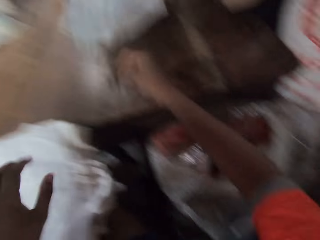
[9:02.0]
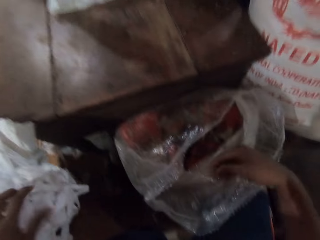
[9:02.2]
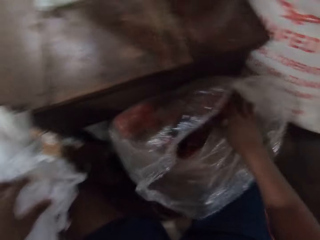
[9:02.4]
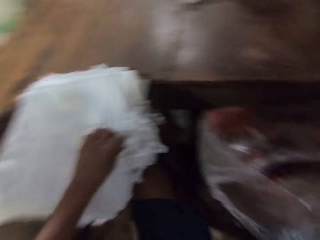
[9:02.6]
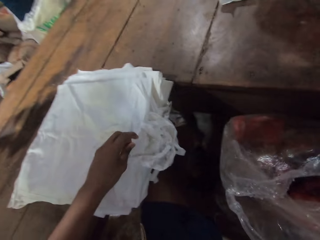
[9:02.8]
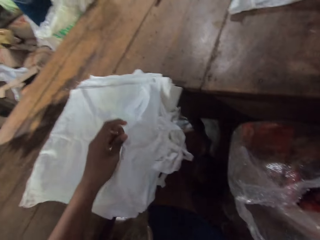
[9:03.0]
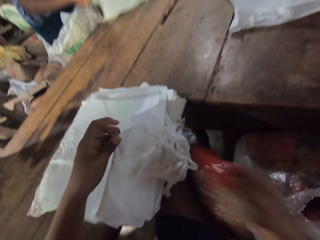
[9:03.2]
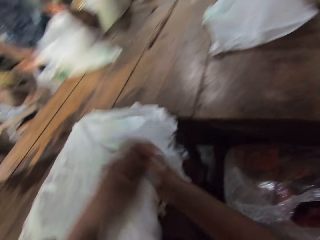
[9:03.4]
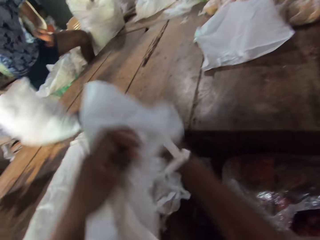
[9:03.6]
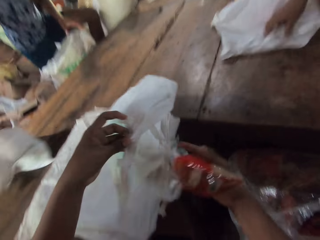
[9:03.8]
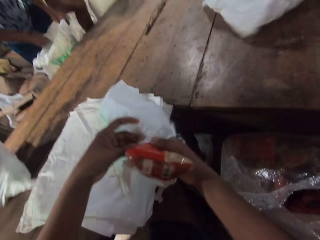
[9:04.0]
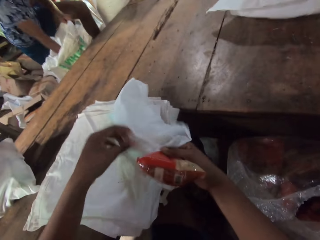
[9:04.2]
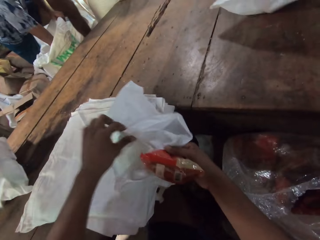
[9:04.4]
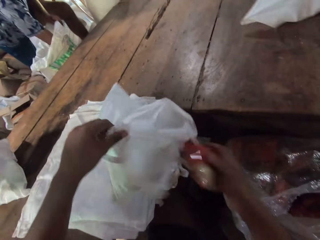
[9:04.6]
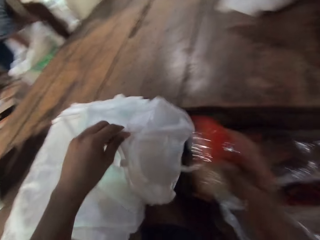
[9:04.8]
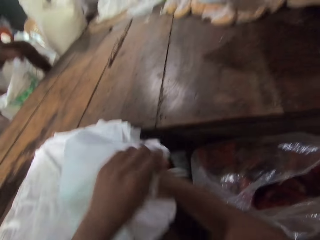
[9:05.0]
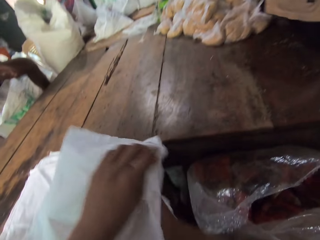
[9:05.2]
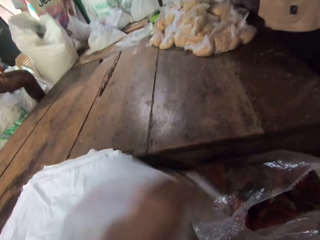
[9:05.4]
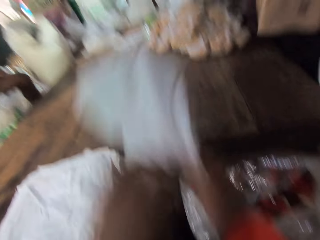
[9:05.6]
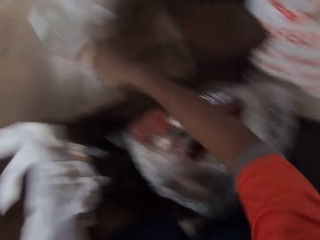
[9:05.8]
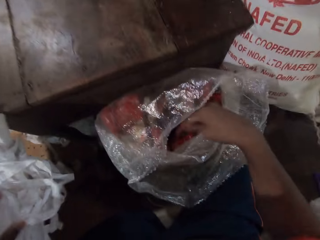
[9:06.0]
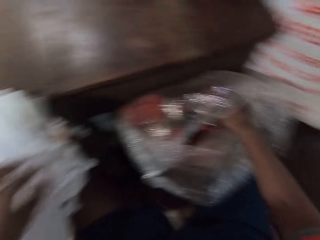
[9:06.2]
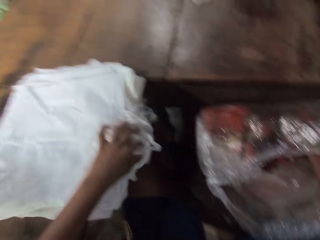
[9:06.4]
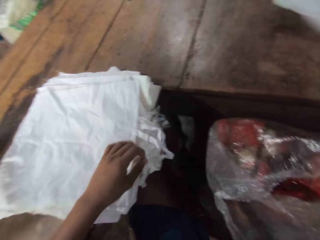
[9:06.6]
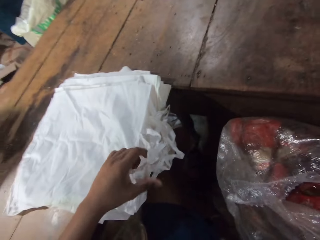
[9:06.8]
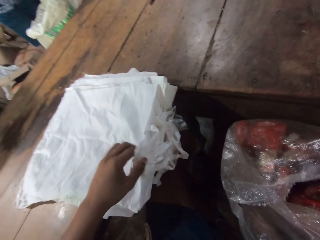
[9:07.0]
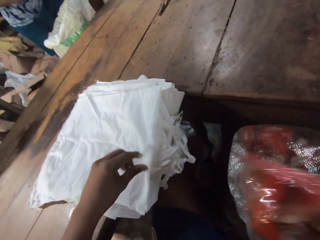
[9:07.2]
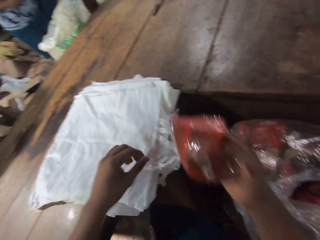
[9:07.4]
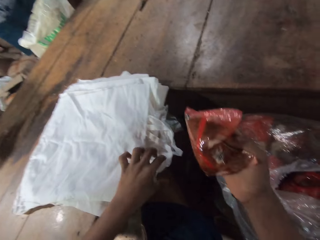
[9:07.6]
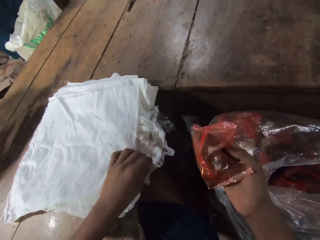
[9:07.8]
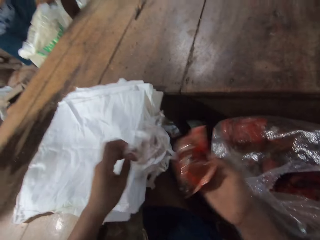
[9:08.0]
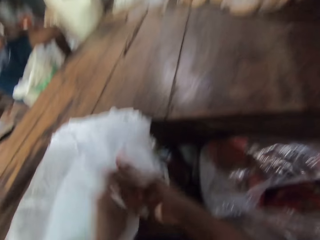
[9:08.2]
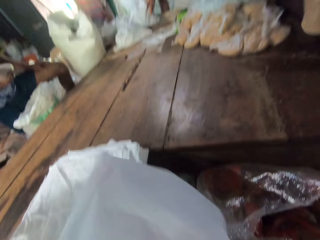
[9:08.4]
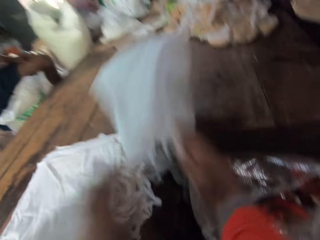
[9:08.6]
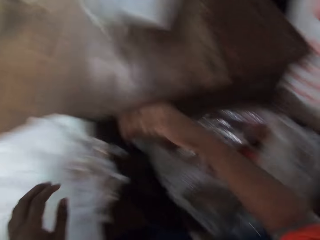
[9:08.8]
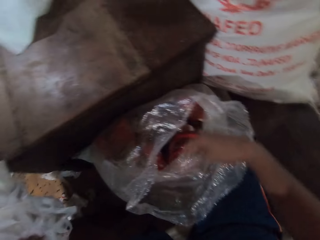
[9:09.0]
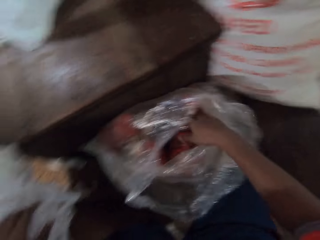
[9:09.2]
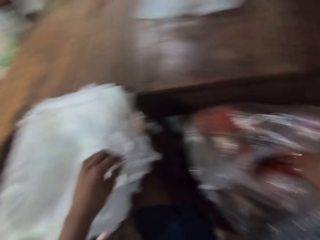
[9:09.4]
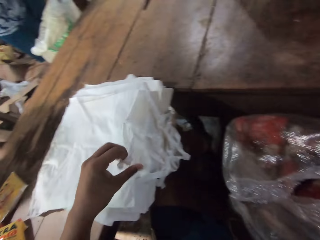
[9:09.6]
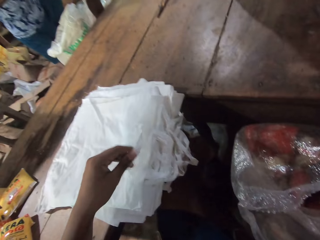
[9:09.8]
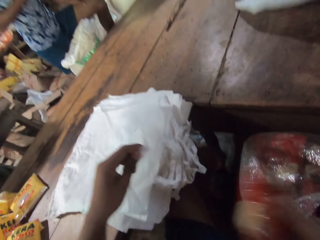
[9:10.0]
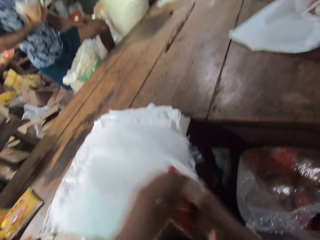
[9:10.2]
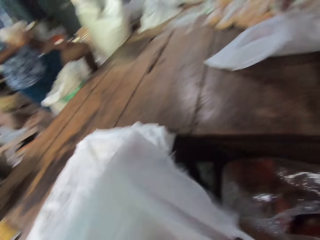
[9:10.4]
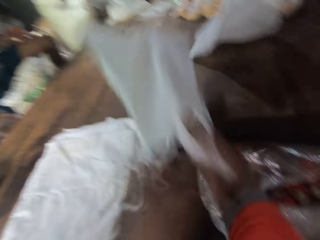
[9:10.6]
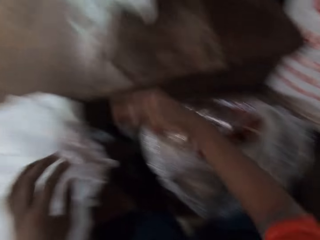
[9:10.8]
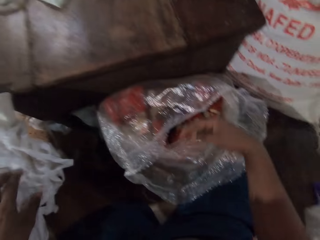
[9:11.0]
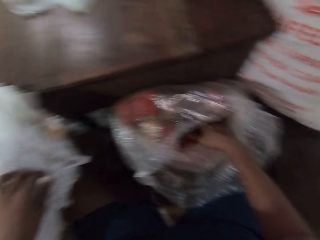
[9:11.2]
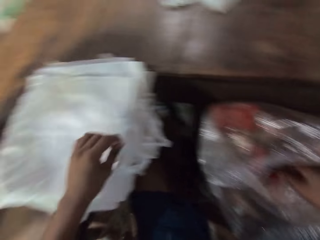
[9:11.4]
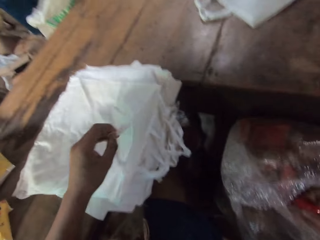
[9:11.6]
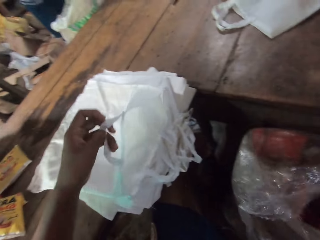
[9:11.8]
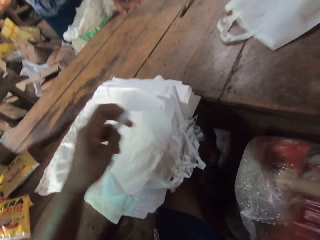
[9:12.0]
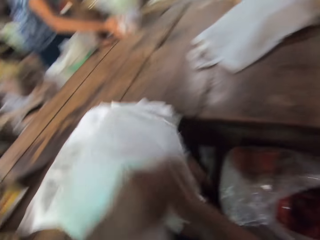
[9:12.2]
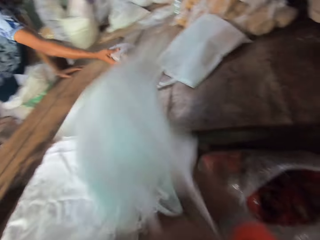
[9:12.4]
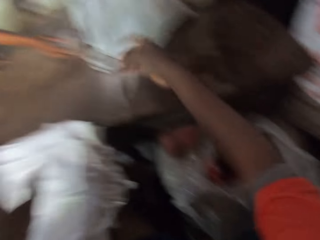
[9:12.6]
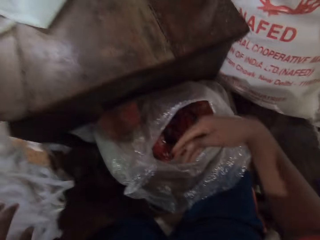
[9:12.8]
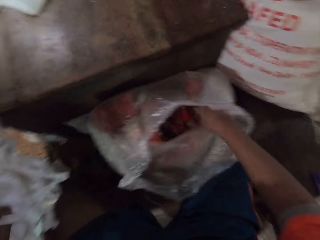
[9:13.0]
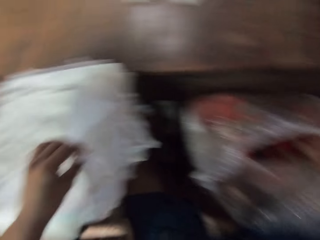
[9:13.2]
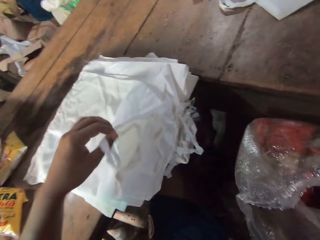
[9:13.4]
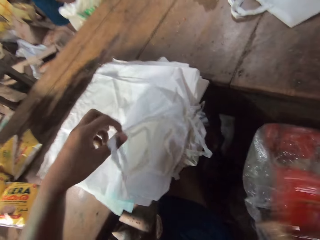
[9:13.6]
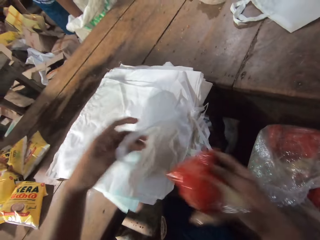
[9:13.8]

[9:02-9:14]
The camera wearer packs snacks in a sack bag or carrier bag. He throws the carrier bag on the table with his right hand. He picks the pack of chips from the sack with his right hand. He picks the carrier bag from the table with his left hand. A man moves the carrier bag on the table with his hands. The camera wearer opens the carrier bag on the table with his hands. He drops the pack of chips in his right hand in the carrier bag in his left hand. He throws the carrier bag on the table with his right hand. He picks the pack of chips from the sack with his right hand. He drops the pack of chips in his right hand in the carrier bag in his left hand. He throws the carrier bag on the table with his right hand. He picks the pack of chips from the sack with his right hand. He picks the carrier bag from the table with his left hand. He drops the pack of chips in his right hand in the carrier bag in his left hand. He throws the carrier bag on the table with his right hand. He picks the pack of chips from the sack with his right hand. He picks the carrier bag from the table with his left hand. He drops the pack of chips in his right hand in the carrier bag in his left hand. He throws the carrier bag on the table with his right hand. He picks a snack from the sack.

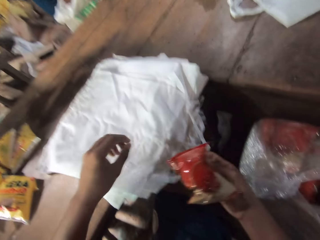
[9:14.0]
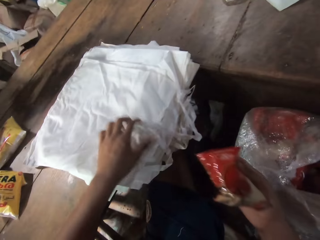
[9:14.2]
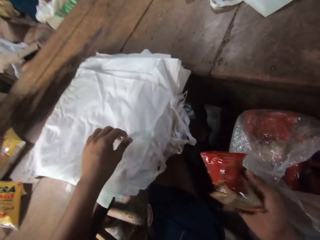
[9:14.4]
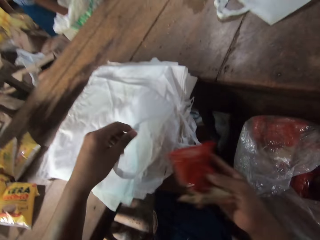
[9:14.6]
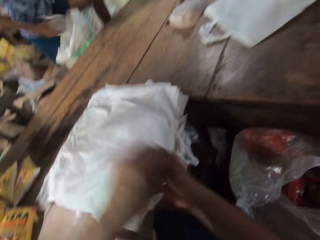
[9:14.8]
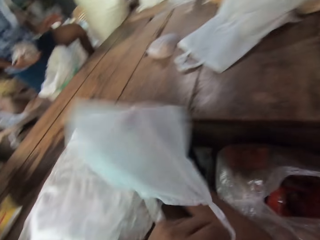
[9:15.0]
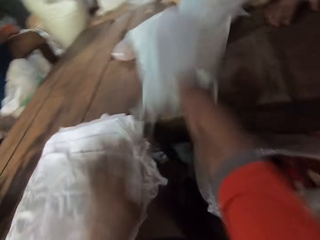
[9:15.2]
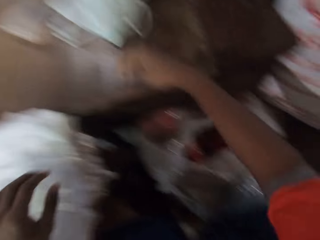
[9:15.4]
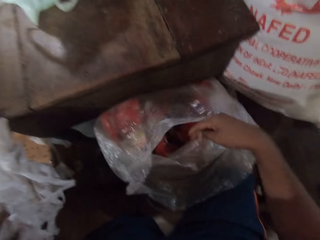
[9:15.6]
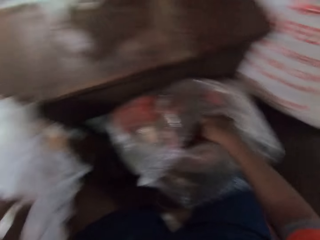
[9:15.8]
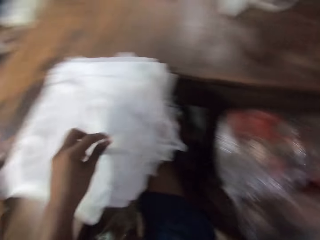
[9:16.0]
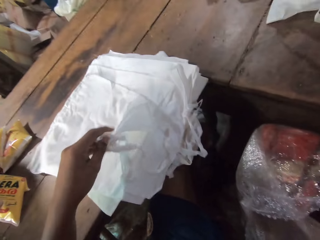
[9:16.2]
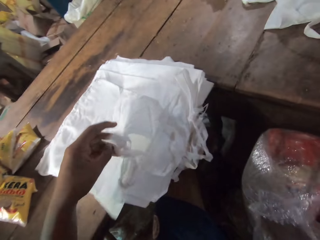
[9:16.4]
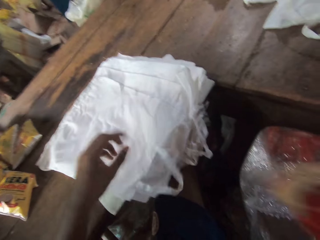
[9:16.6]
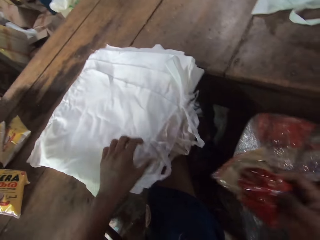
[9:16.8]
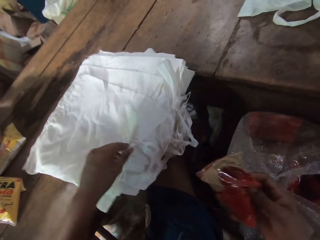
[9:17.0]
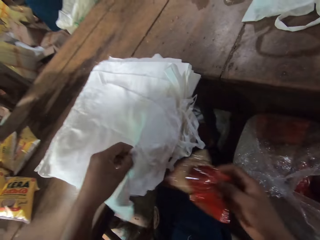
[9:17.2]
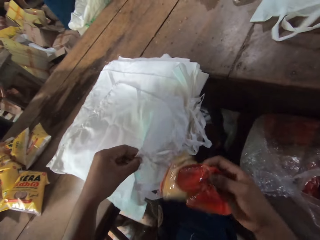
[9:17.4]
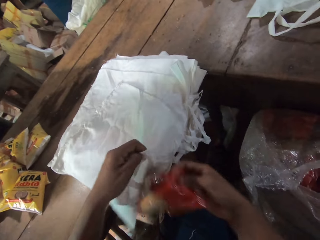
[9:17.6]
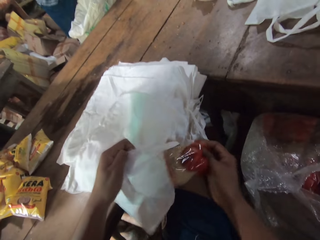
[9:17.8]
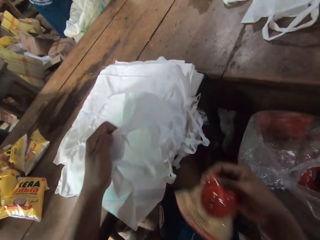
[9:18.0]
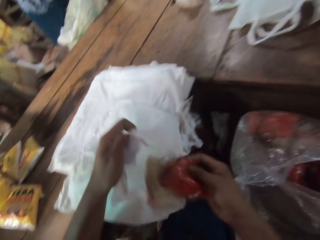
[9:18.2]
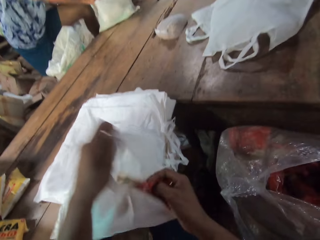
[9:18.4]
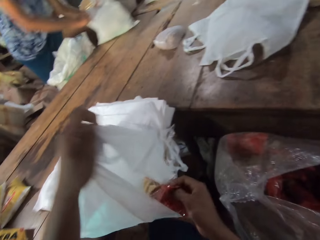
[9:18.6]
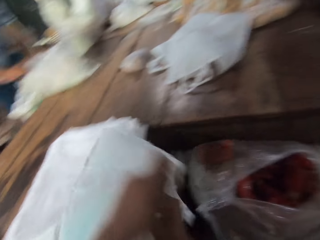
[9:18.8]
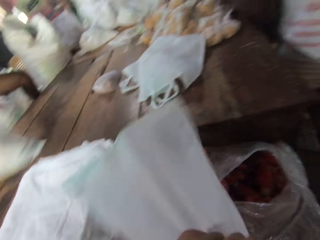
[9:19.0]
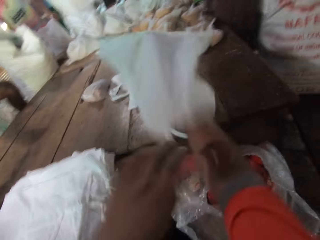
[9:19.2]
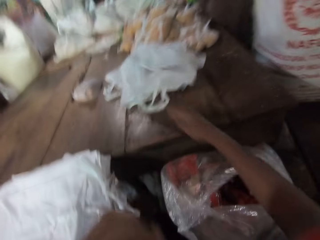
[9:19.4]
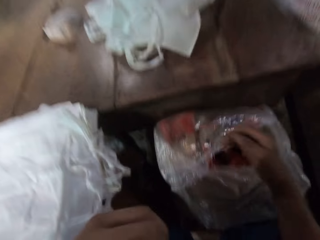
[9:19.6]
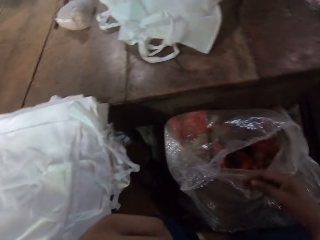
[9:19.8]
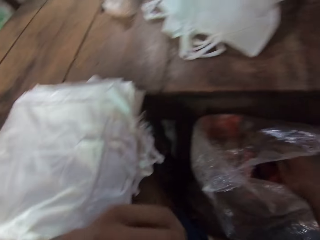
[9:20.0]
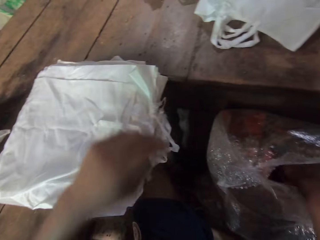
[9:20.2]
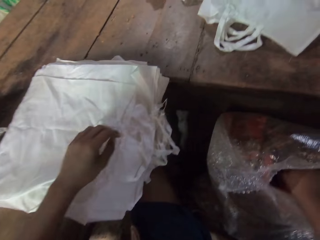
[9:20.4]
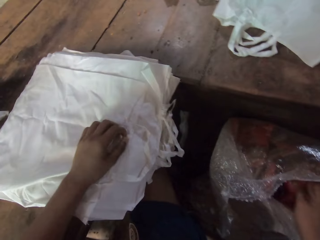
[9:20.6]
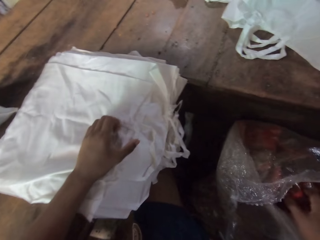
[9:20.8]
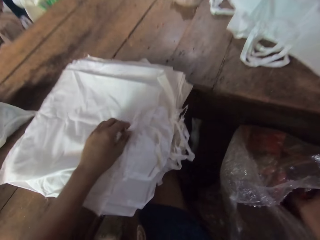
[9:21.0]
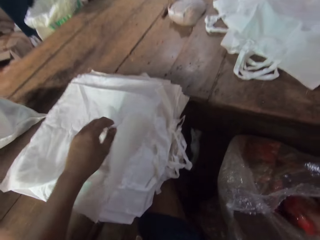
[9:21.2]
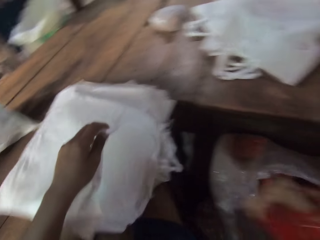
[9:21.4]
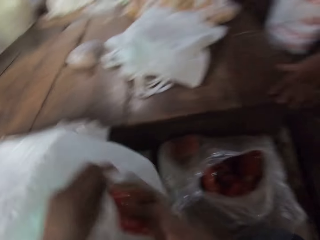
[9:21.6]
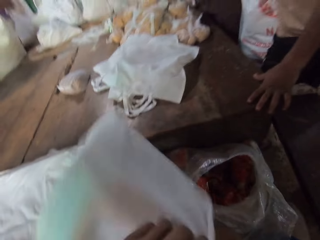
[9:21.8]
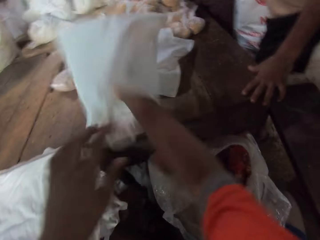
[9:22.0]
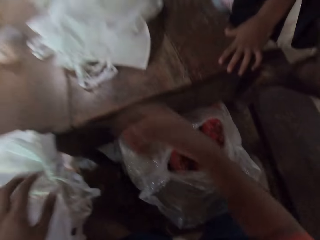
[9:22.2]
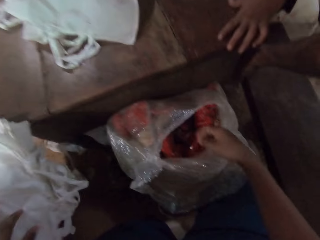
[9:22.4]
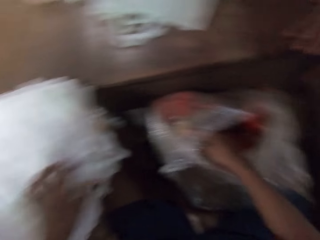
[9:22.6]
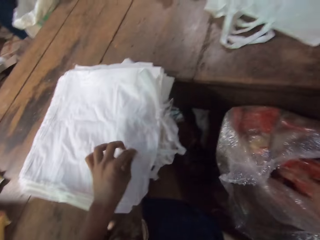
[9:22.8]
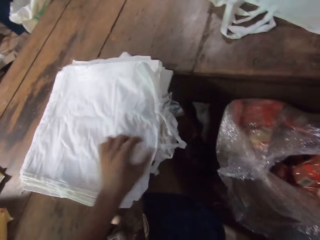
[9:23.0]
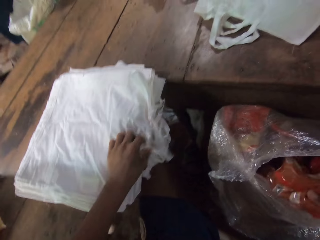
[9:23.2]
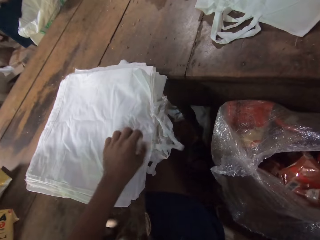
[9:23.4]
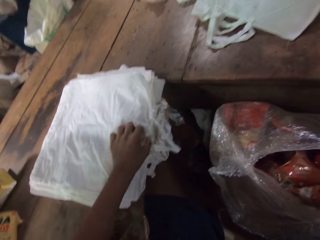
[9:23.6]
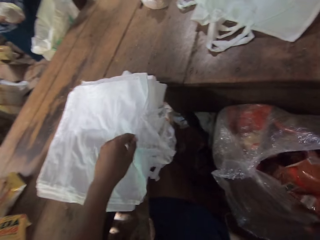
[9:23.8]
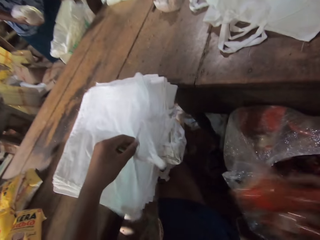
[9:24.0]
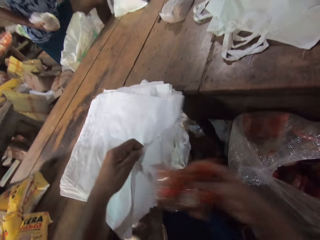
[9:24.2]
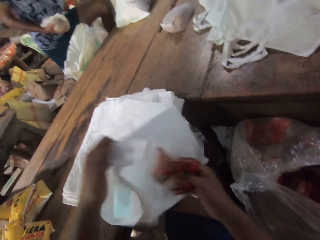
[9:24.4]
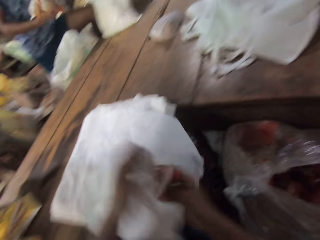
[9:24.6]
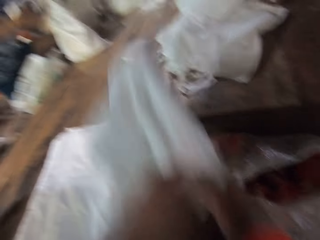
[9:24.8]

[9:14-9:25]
The camera wearer opens a carrier bag on the table with his left hand. A man picks a pack of broken wheat from the sack on the ground with his right hand. The camera wearer drops the pack of chips in his right hand in the carrier bag in his left hand. He throws the bag or nylon bag on the table with his right hand. He picks food stuff from the nylon bag with his right hand. He opens the nylon bag with the other hand. He puts the food stuff into the bag with his right hand. He throws the bag on the table with his right hand. He picks the food stuff from the nylon bag with his right hand. He opens the nylon bag with the other hand. He puts the food stuff into the bag with his right hand. He throws the bag on the table with his right hand. He picks the food stuff from the nylon bag with his right hand. He puts the food stuff into the bag with his right hand. He opens the nylon bag with the other hand.
